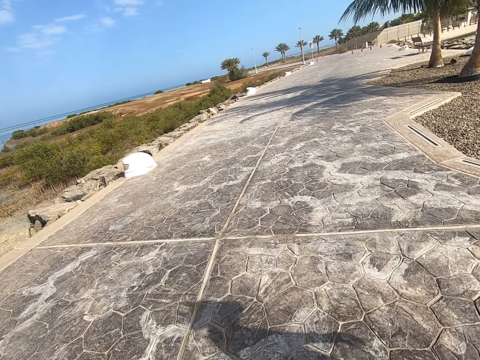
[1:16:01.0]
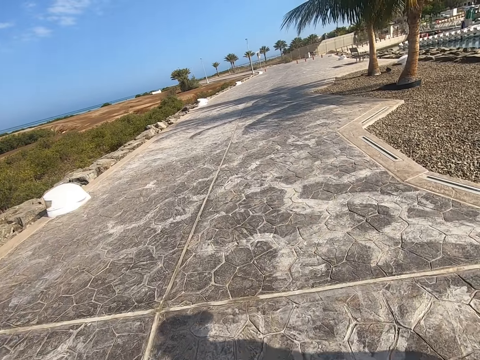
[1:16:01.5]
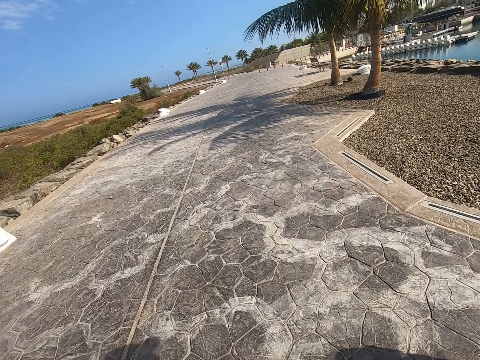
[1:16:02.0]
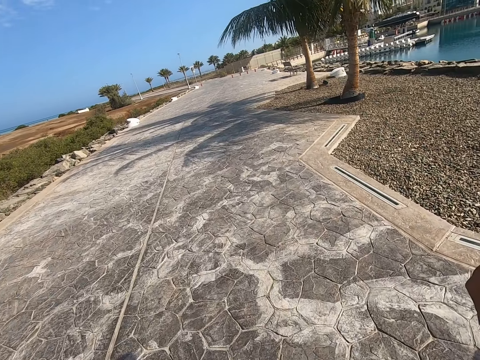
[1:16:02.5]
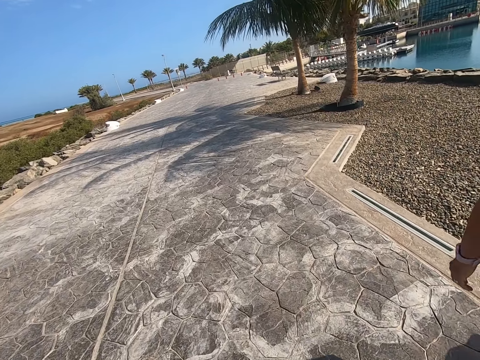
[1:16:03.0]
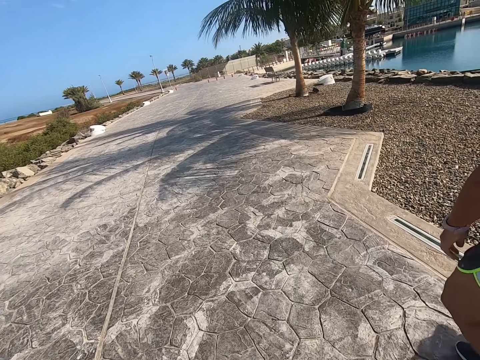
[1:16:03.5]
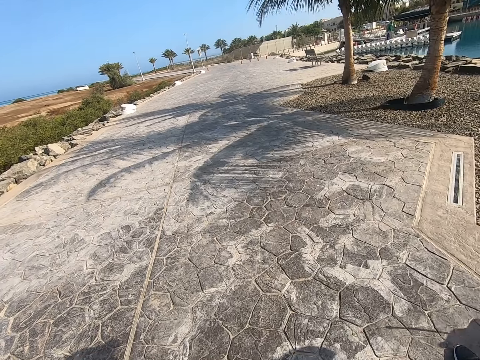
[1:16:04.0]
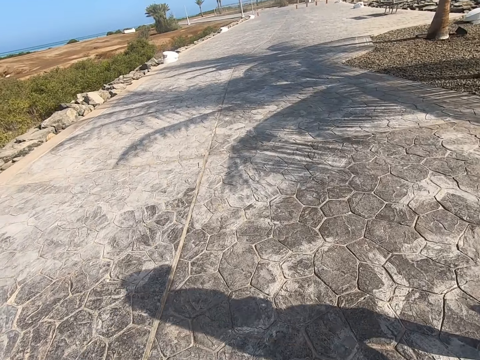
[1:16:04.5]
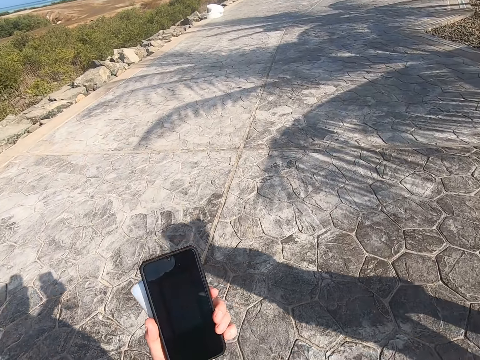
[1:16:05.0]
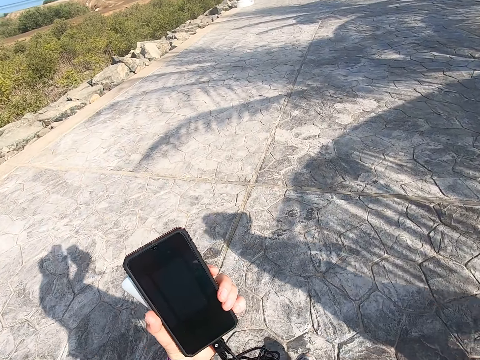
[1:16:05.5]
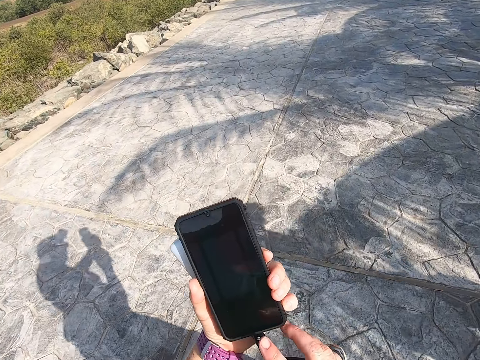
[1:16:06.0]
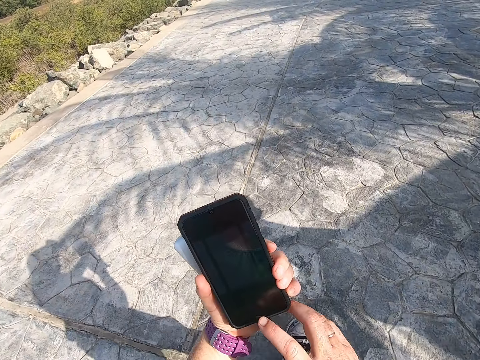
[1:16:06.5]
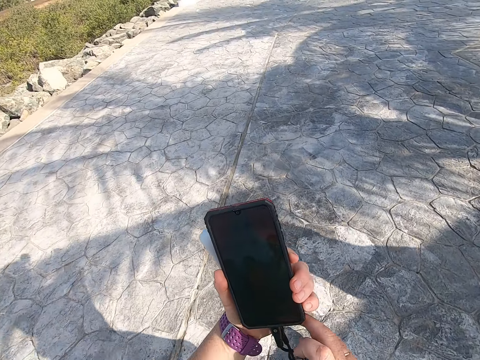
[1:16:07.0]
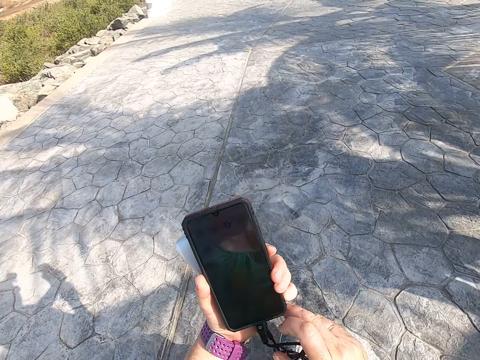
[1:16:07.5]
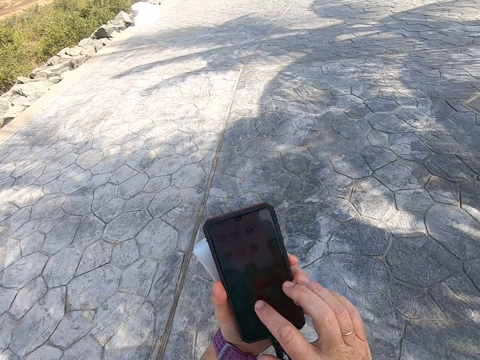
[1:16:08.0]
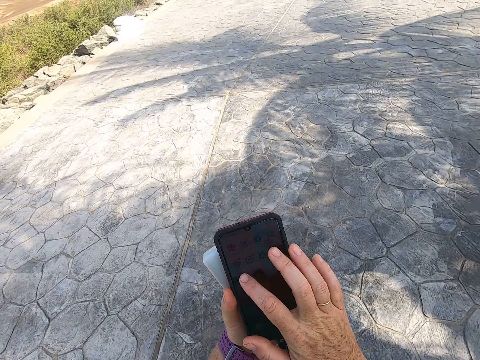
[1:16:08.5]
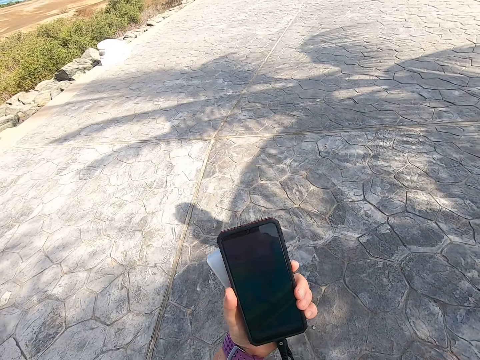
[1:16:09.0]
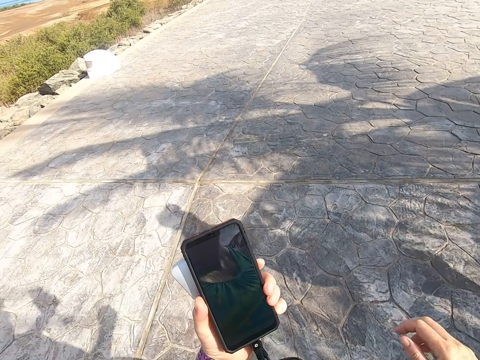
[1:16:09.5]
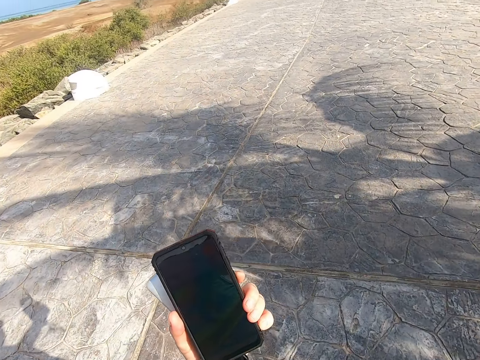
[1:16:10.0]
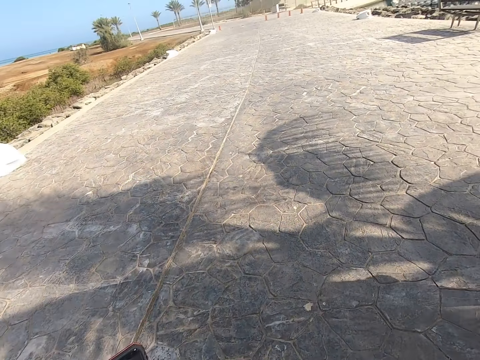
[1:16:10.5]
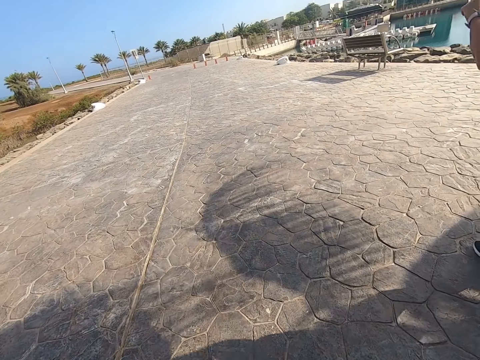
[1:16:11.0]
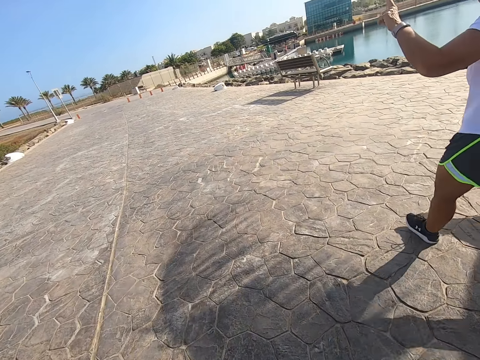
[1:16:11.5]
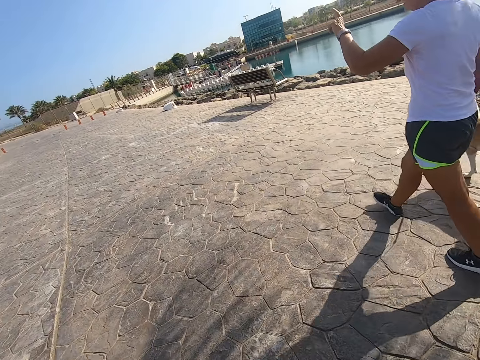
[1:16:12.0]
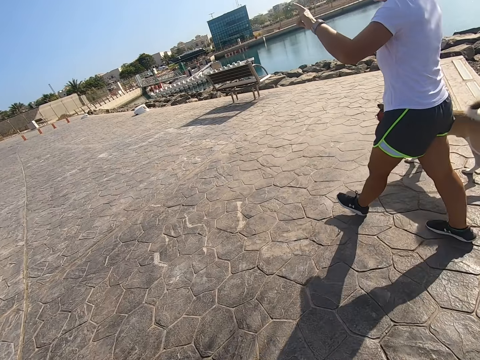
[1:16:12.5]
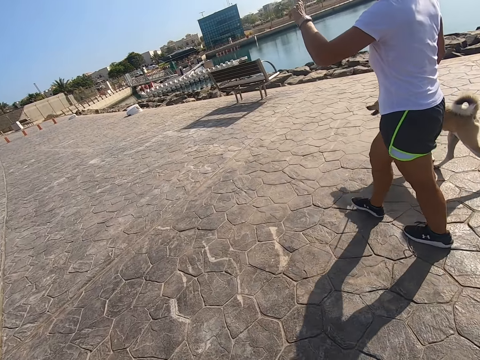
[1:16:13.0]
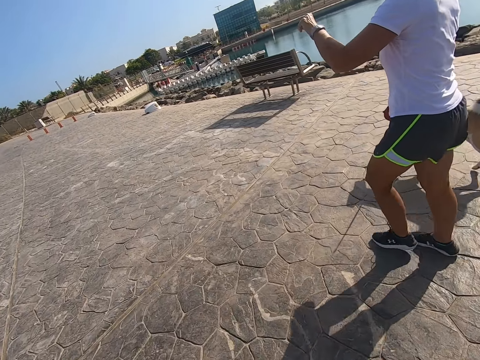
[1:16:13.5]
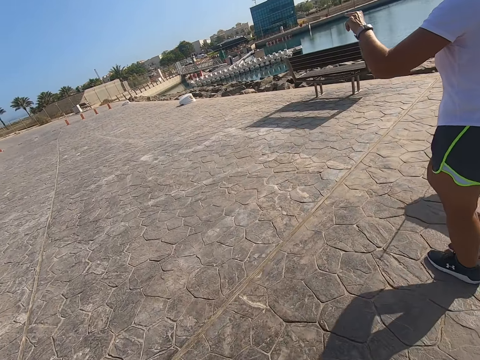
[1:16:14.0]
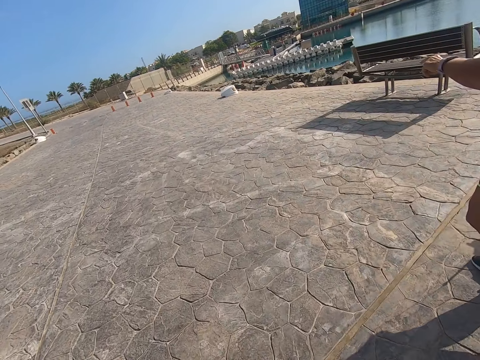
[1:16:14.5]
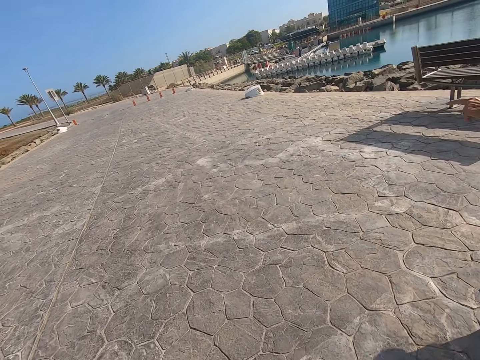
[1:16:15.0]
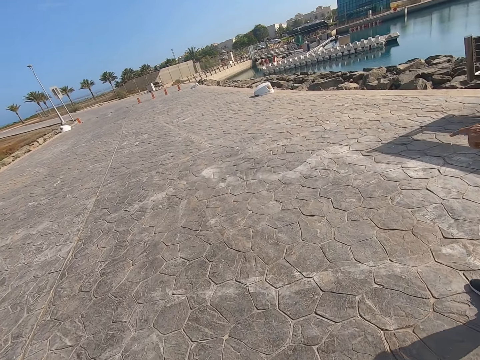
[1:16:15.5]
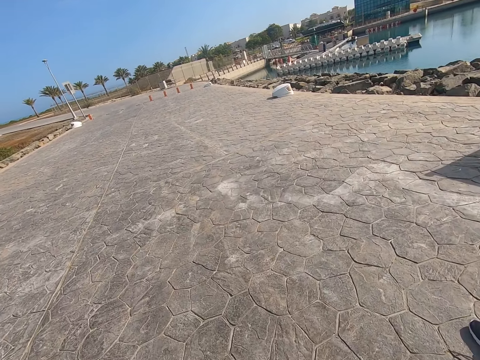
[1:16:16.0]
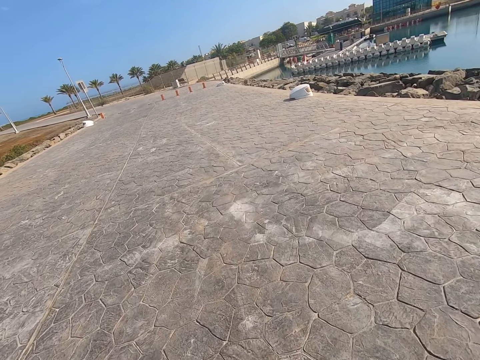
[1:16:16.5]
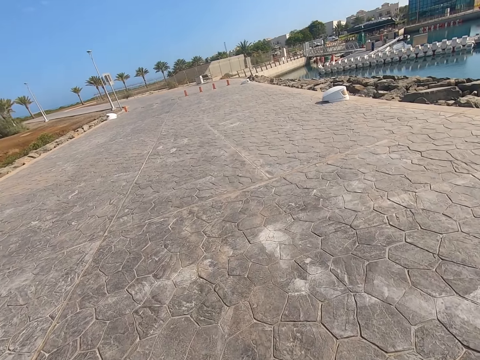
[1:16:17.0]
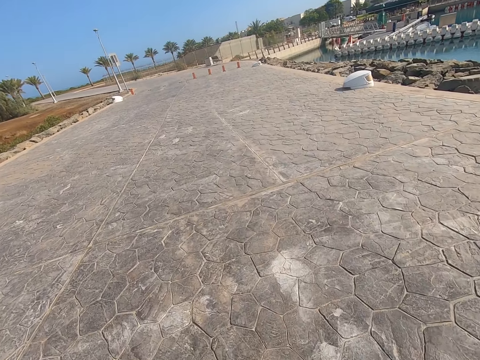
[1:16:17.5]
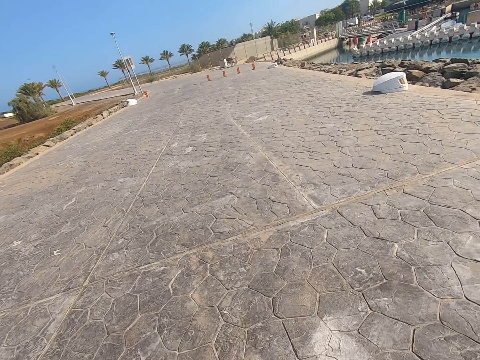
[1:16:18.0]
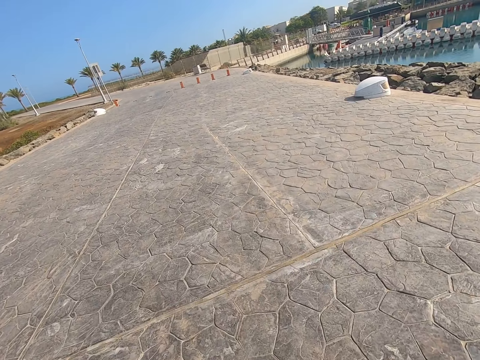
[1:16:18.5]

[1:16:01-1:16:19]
The woman walks down the park. The camera wearer stares at a phone. They hold up the cell phone on the left hand. They operate the phone and scroll on the cell phone. They walk on the beach park. The woman gestures and walks the dog on the beach park. The camera wearer walks down the park.

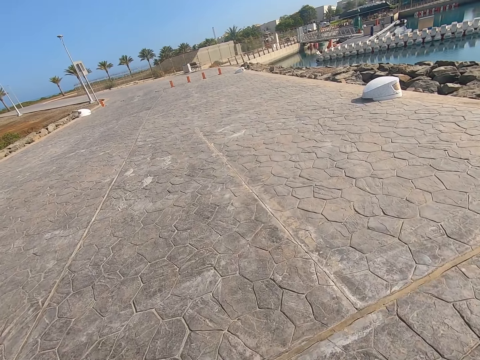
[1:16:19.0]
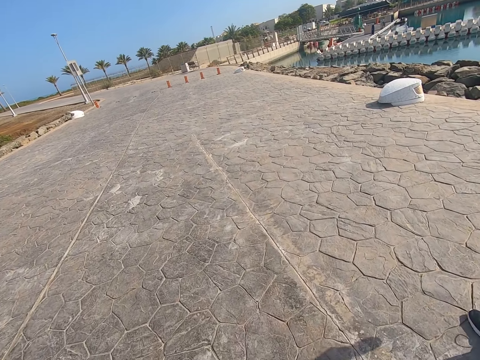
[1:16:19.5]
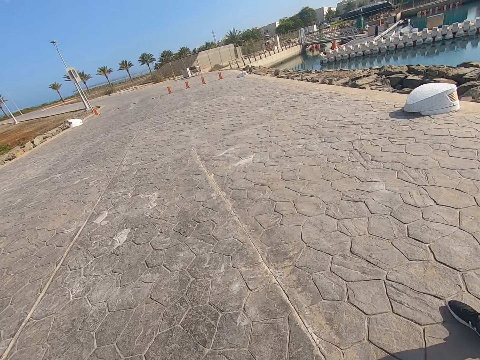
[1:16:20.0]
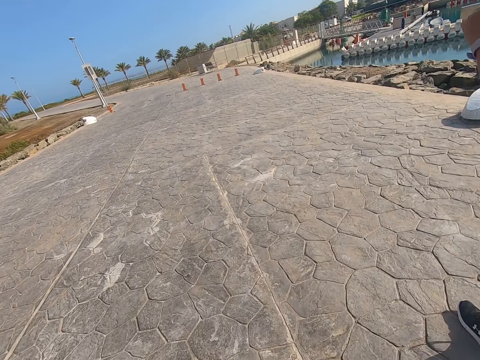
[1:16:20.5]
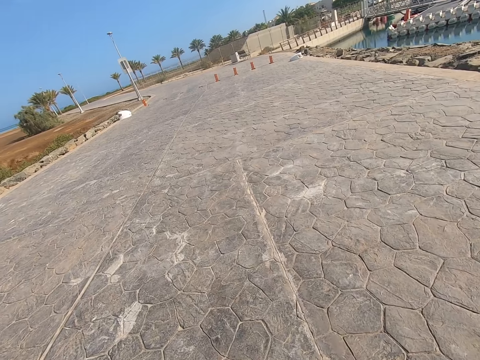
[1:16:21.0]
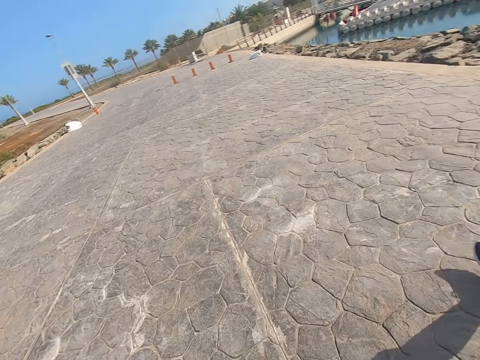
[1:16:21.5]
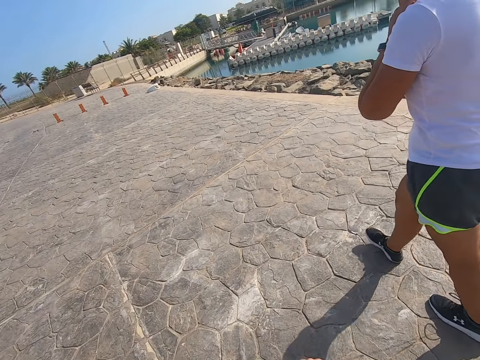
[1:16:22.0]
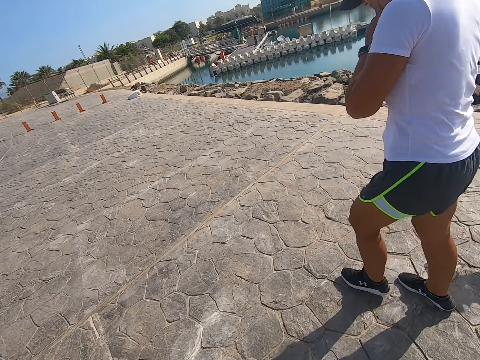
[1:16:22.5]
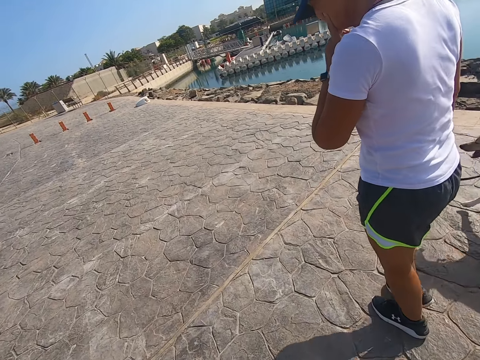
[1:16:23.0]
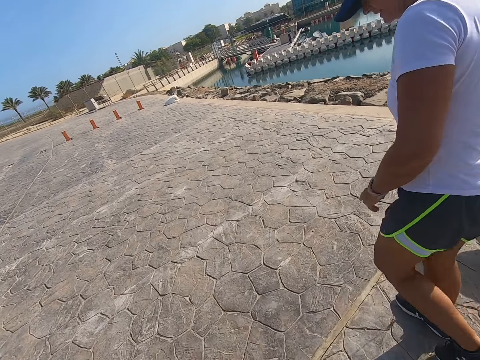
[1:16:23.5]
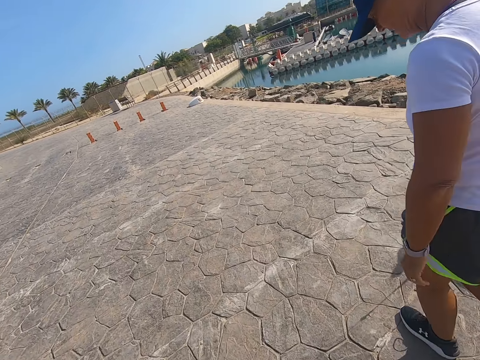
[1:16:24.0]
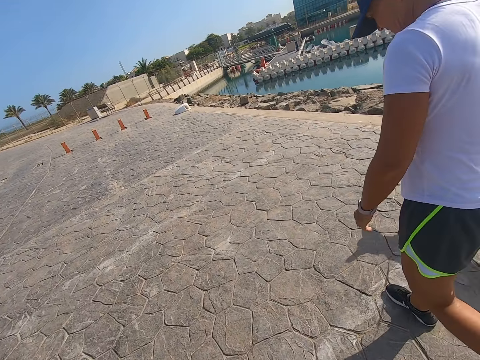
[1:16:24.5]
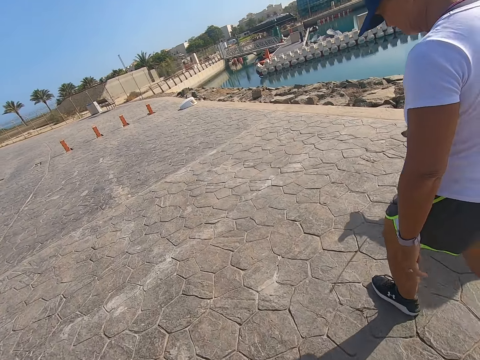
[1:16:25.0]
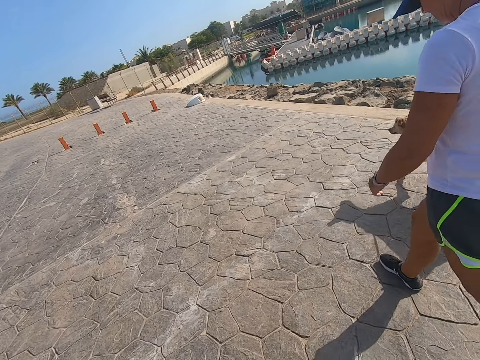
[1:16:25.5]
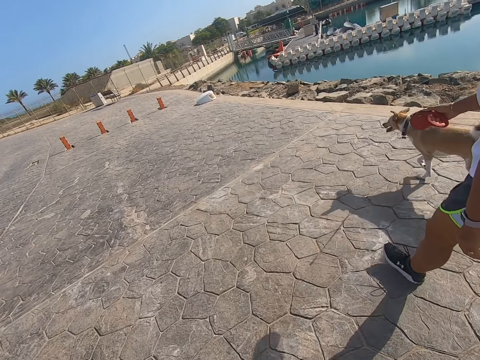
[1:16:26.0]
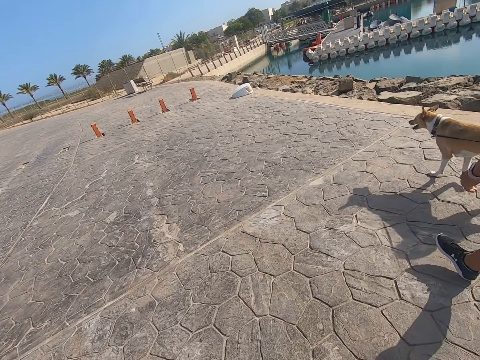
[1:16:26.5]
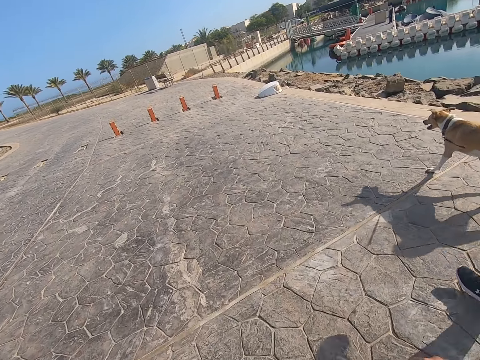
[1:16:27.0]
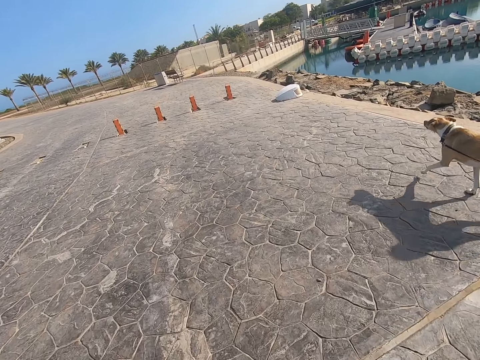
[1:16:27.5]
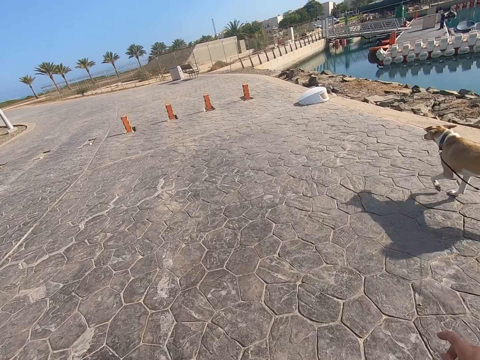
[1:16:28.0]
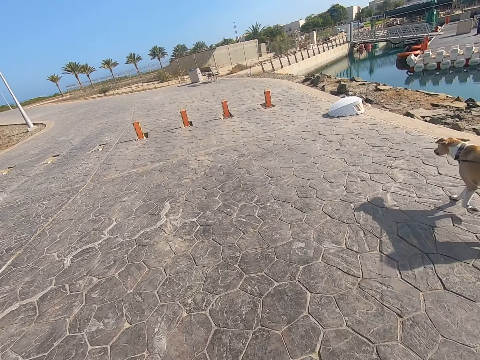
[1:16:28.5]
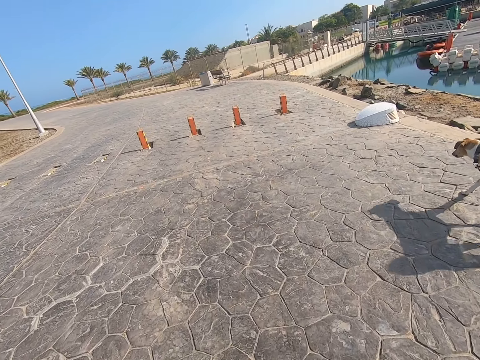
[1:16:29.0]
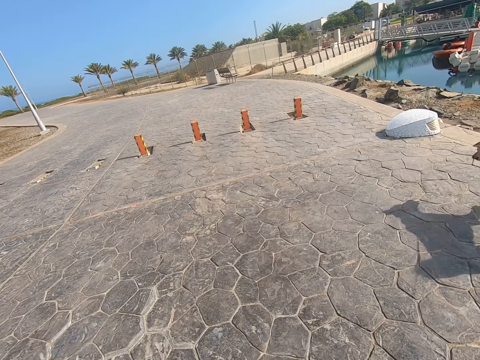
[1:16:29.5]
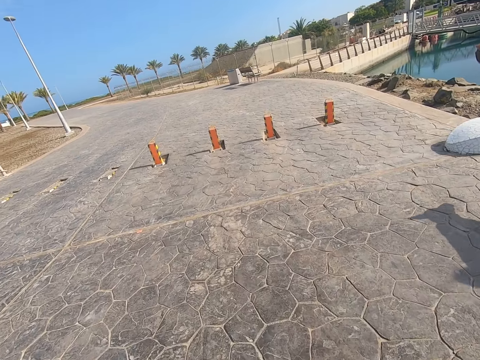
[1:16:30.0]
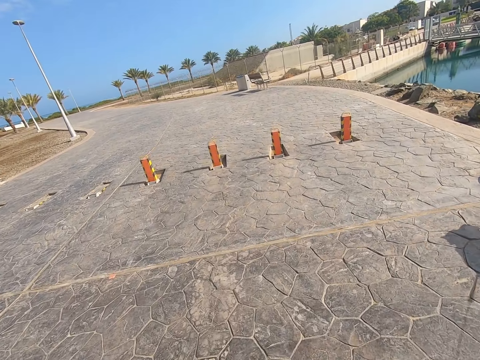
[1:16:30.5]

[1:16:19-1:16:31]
A person walks down the park. The camera wearer walks down the park.
